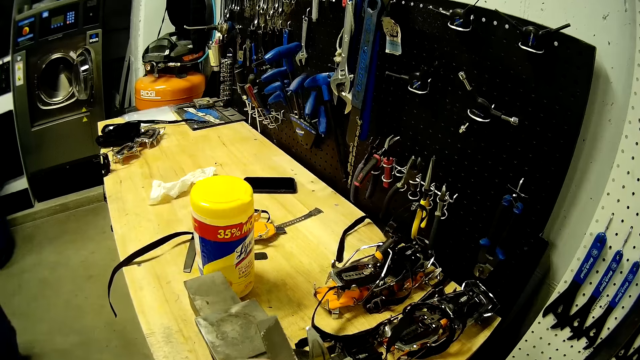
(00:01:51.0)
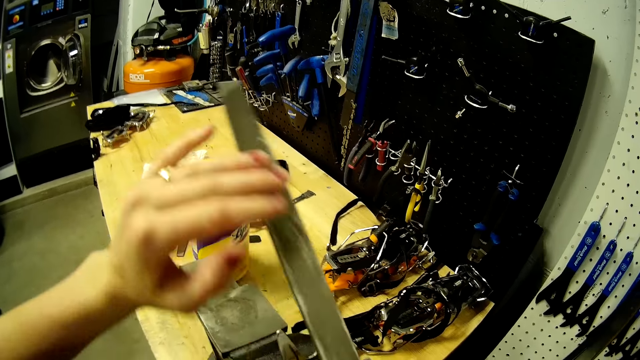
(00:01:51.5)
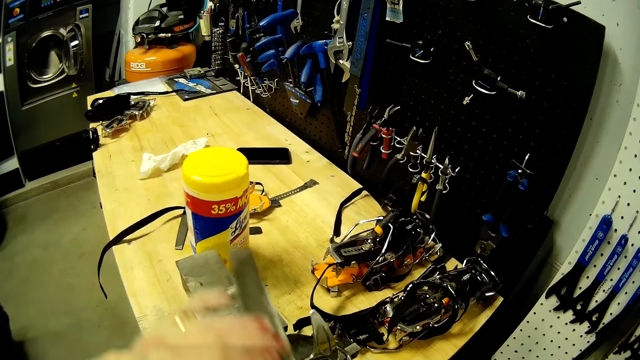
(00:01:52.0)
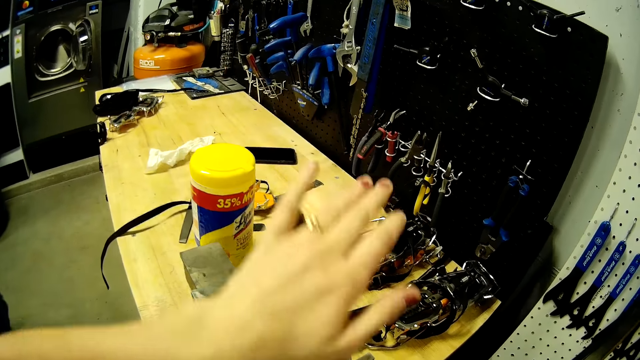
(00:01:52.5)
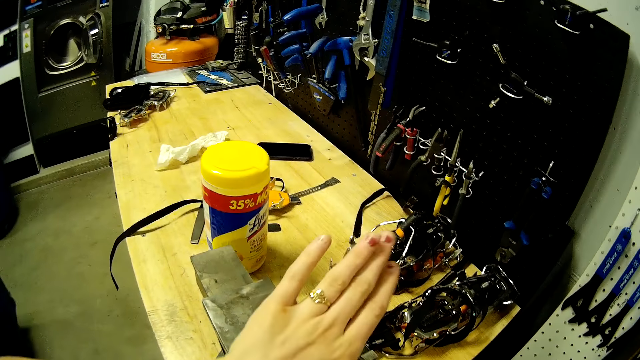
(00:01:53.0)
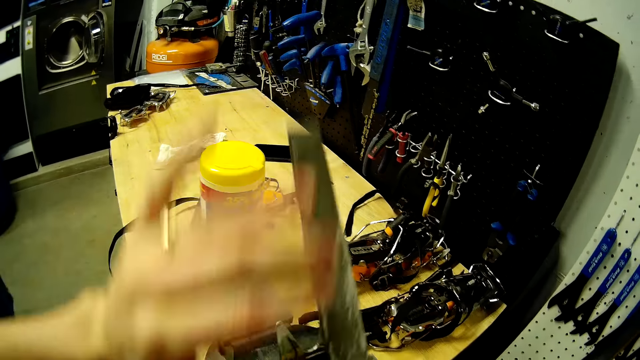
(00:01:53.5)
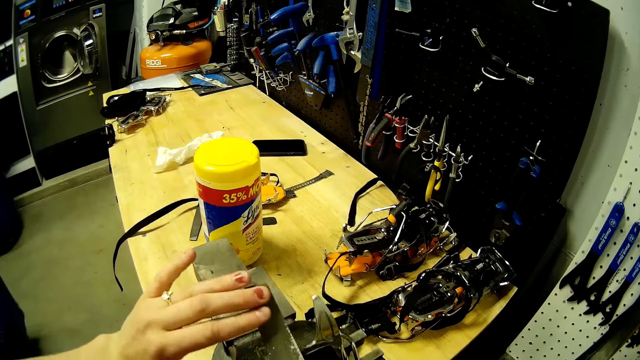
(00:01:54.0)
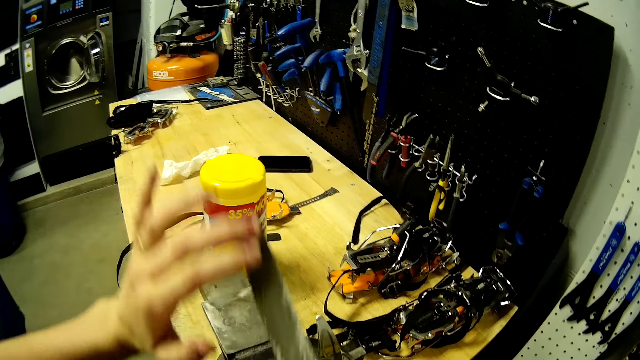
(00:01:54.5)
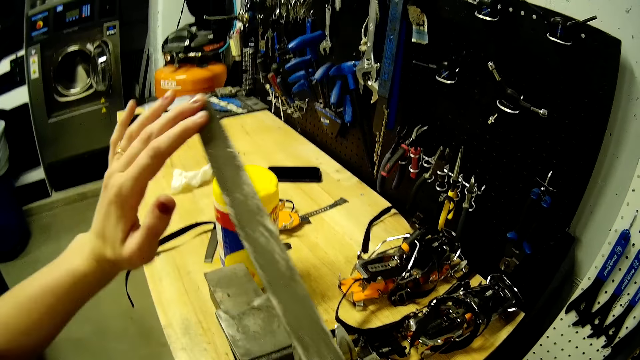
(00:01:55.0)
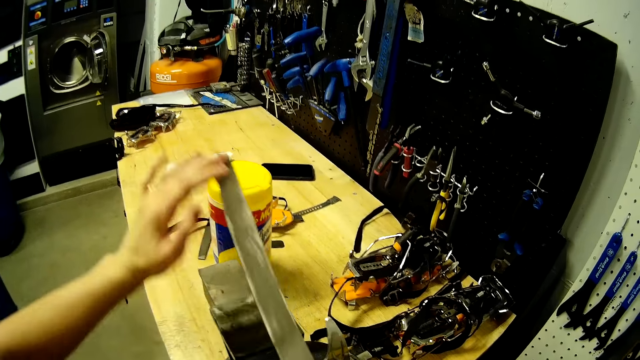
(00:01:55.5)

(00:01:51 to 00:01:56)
The camera wearer files the metal strap with the metal filer with both hands.

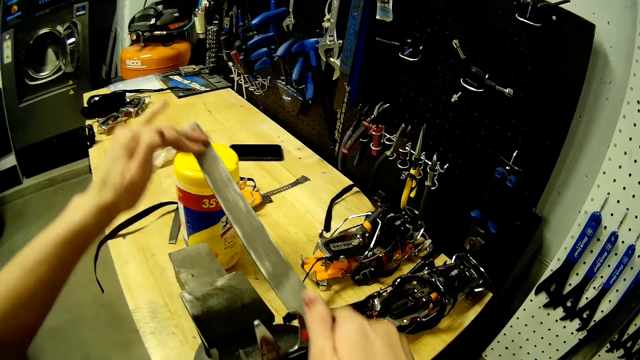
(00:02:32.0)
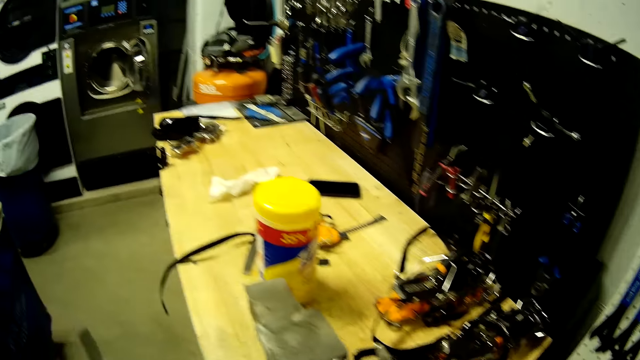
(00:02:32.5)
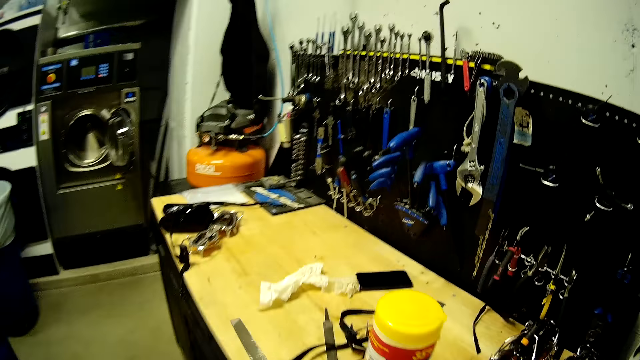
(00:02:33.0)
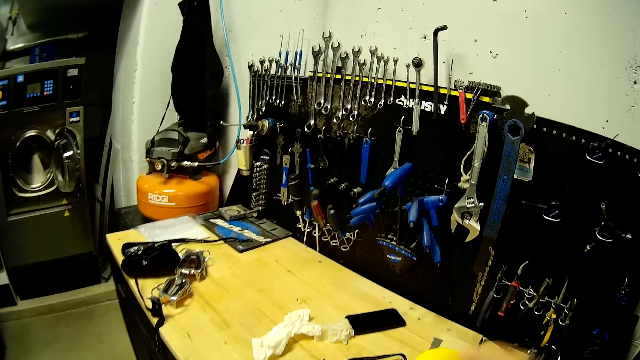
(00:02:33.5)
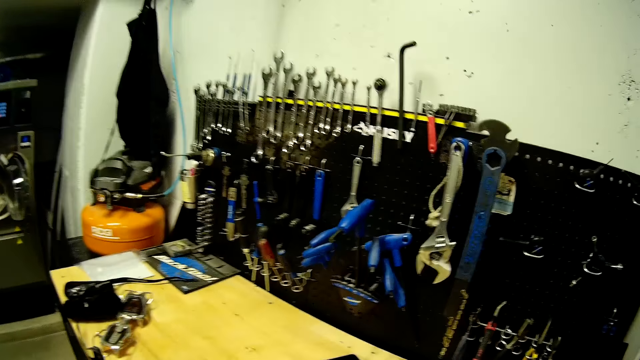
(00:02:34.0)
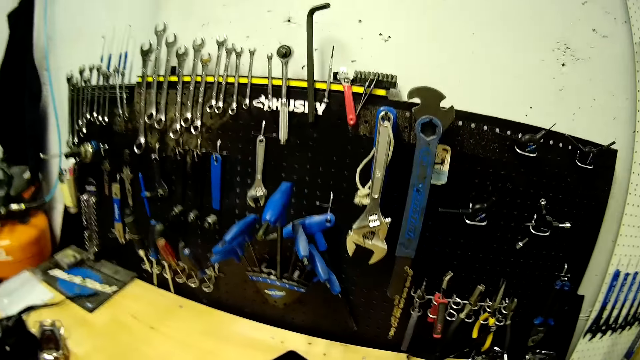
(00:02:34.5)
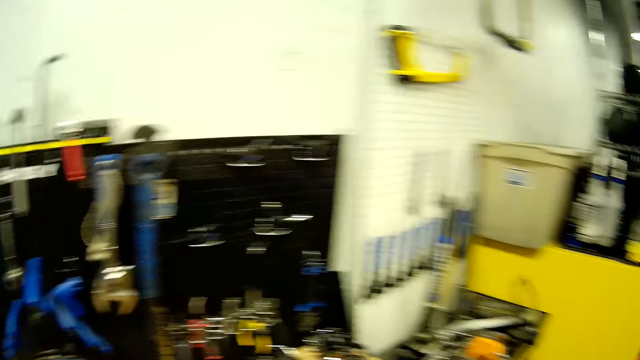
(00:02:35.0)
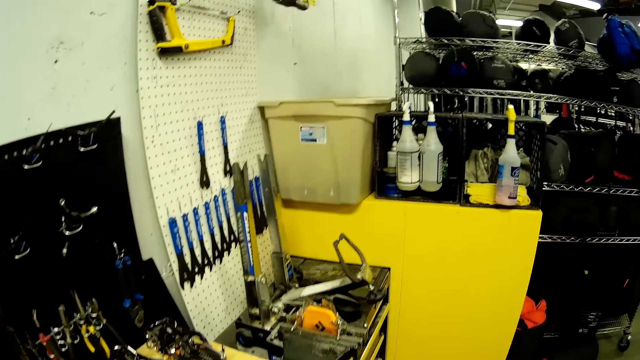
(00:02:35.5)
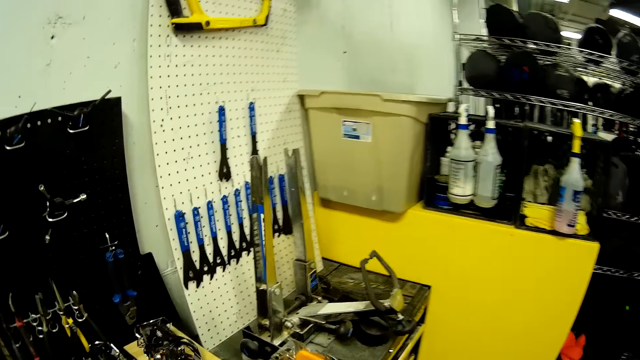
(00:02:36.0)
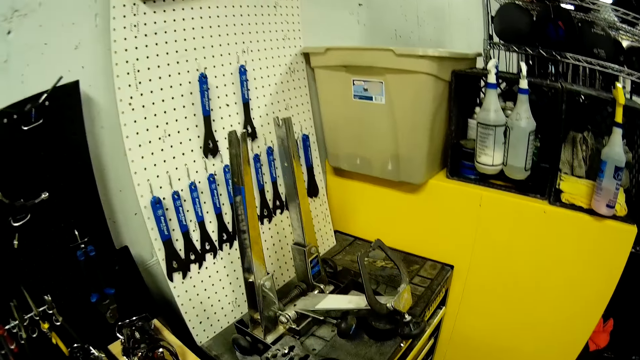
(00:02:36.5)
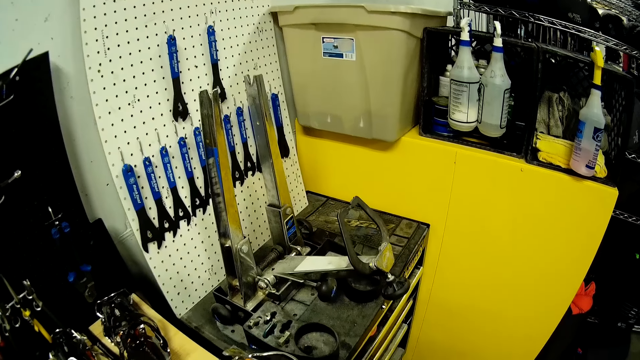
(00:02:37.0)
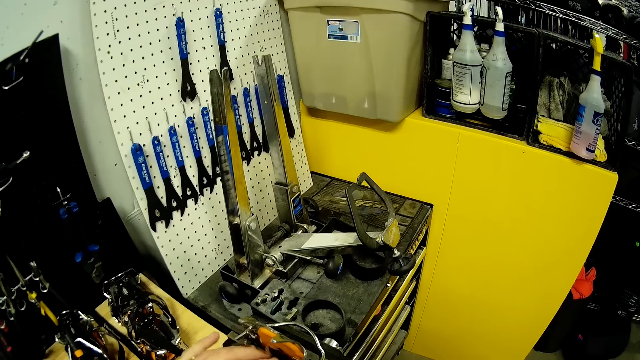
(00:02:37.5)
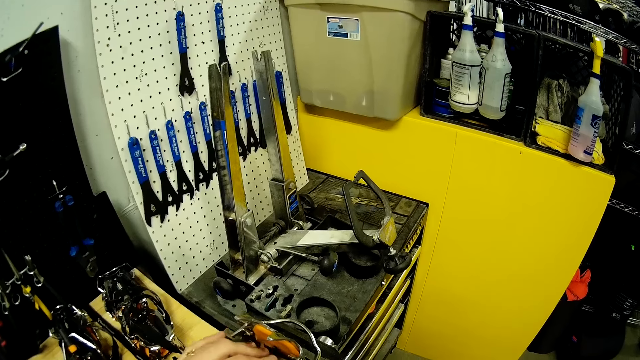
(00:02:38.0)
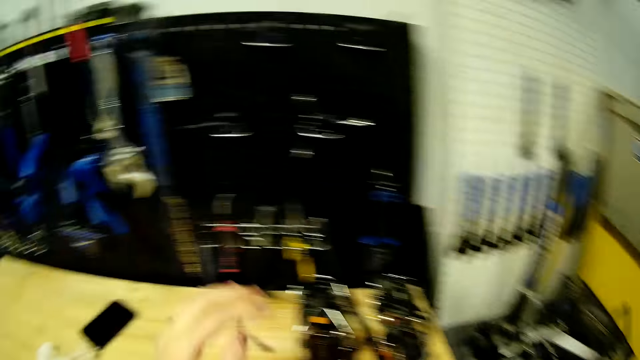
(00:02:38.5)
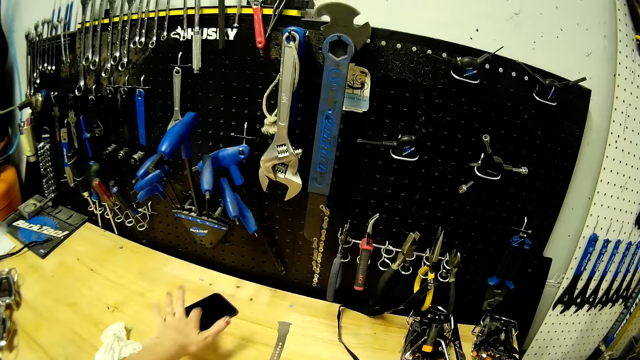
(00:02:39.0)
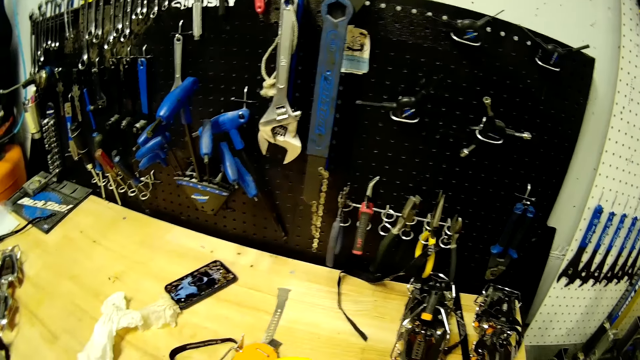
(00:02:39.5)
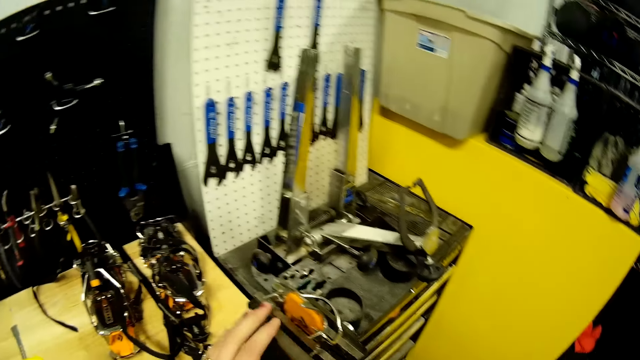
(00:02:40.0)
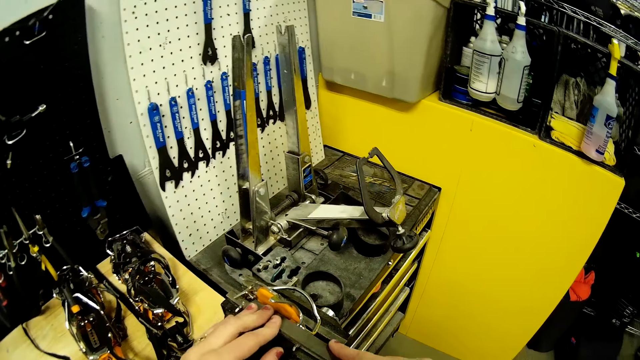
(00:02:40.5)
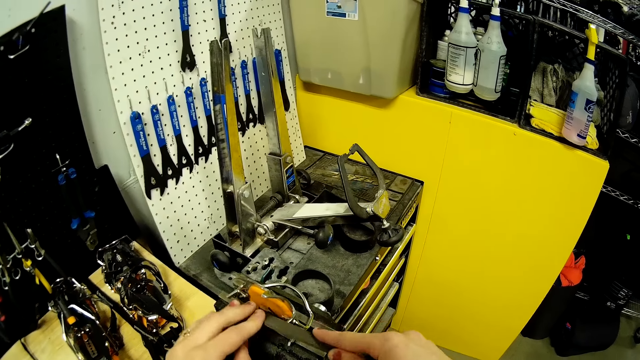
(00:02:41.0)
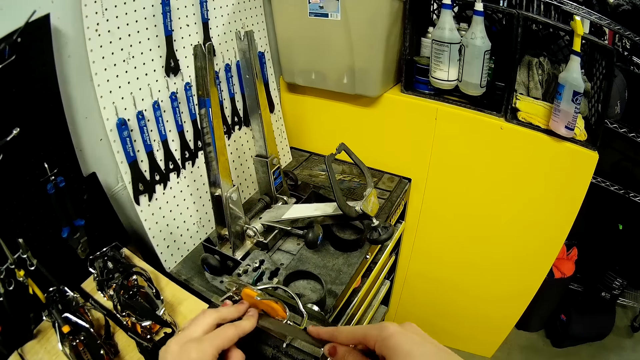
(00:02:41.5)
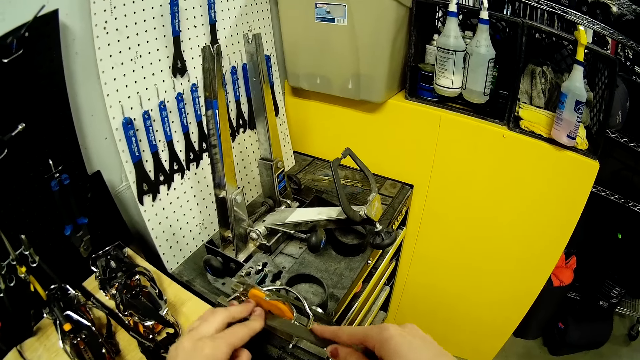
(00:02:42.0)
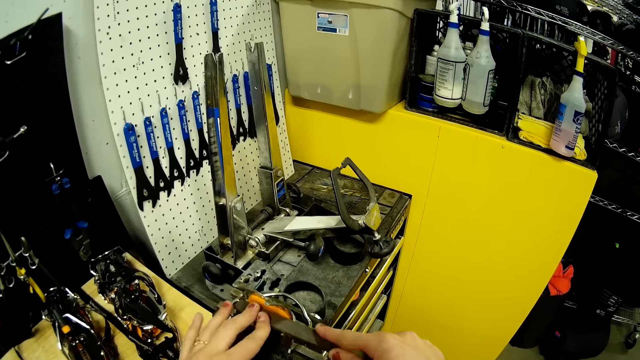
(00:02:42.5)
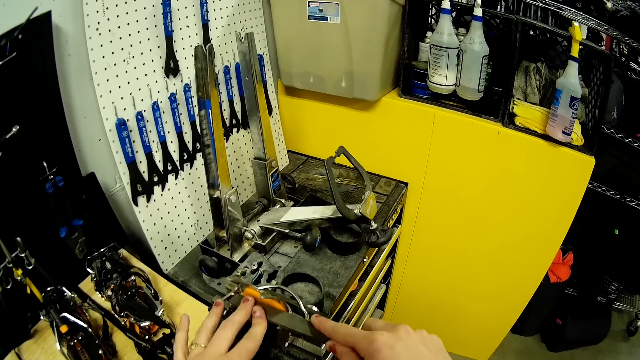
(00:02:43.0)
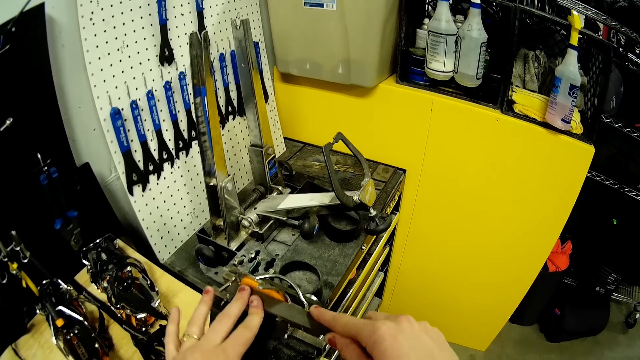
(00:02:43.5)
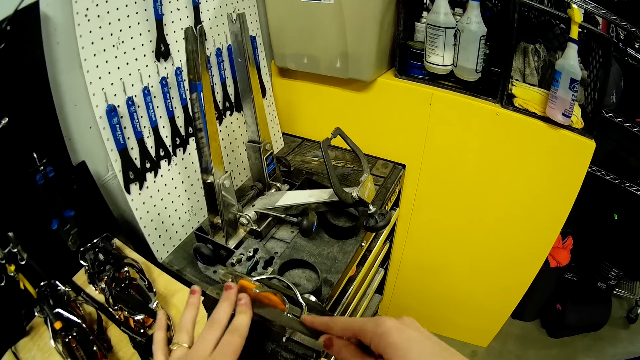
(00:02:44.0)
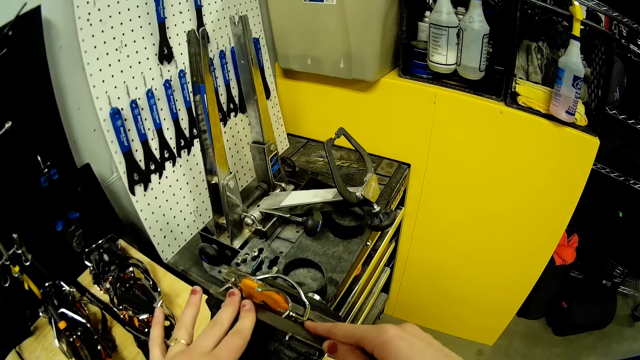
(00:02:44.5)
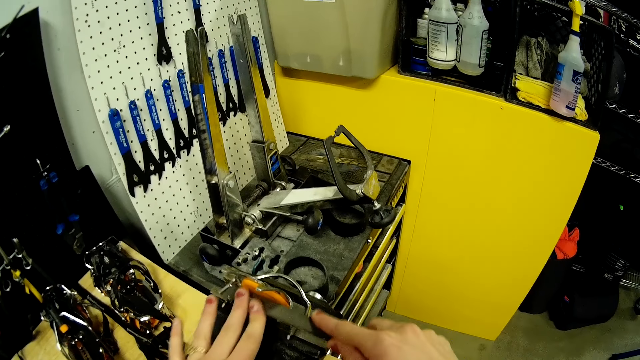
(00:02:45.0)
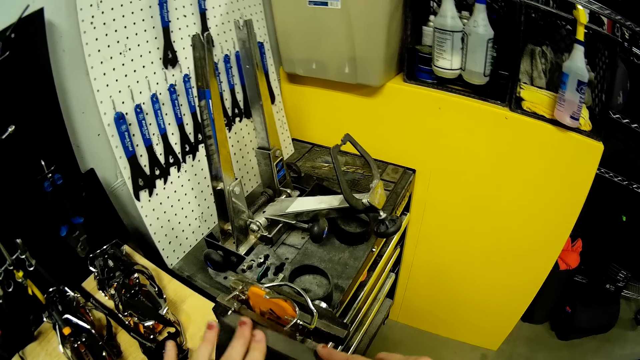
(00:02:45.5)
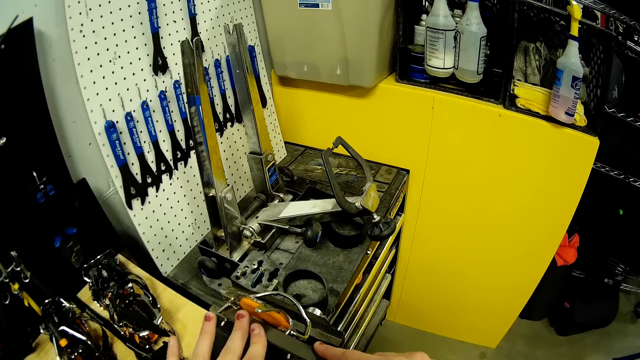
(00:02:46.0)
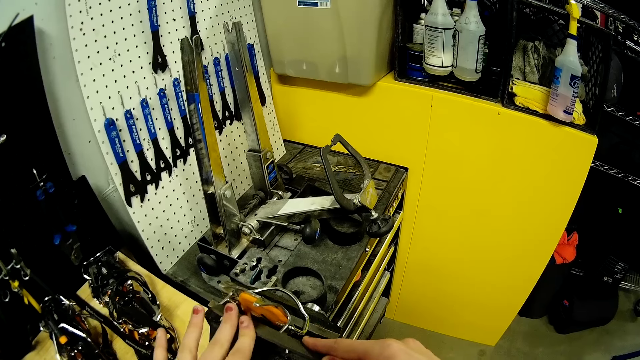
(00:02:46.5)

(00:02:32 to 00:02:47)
The camera wearer turns his body. They operate the phone. They tap the mobile phone on the table with her left hand. They file the metal strap with the metal filer with both hands.
